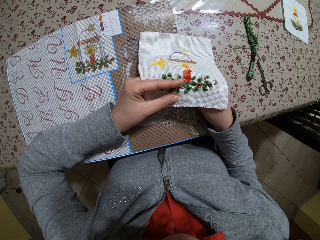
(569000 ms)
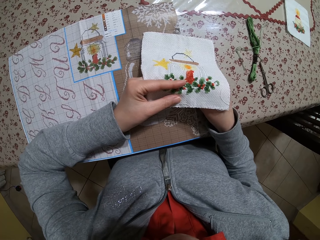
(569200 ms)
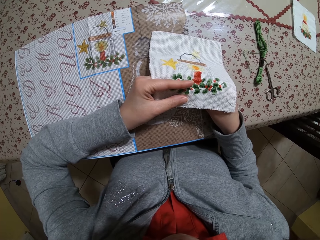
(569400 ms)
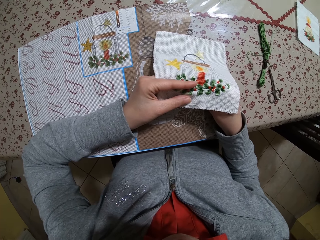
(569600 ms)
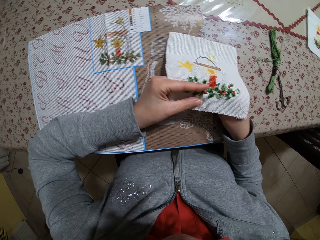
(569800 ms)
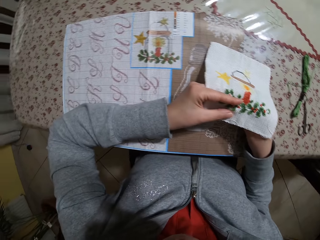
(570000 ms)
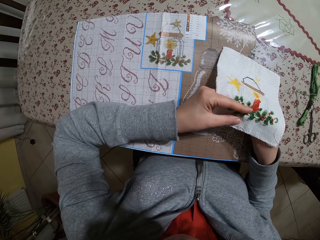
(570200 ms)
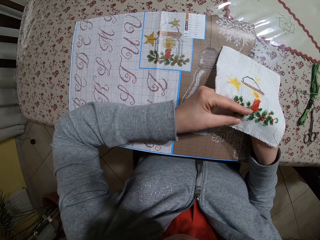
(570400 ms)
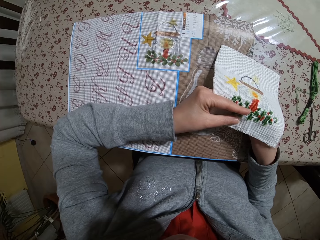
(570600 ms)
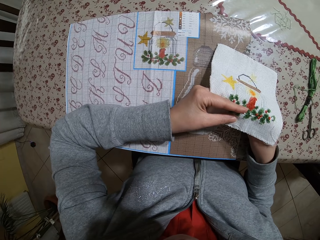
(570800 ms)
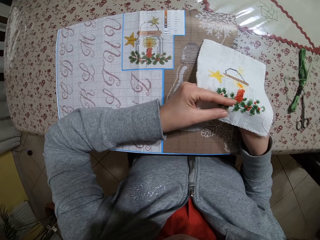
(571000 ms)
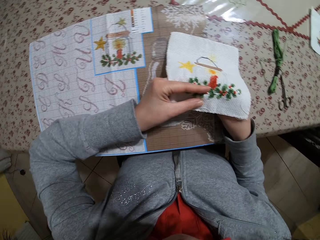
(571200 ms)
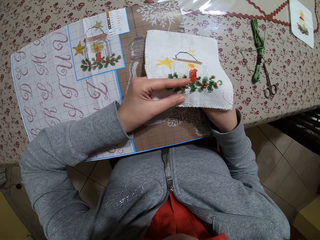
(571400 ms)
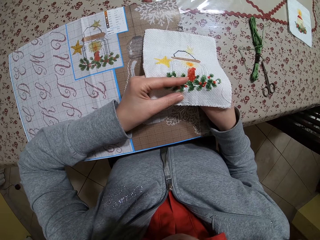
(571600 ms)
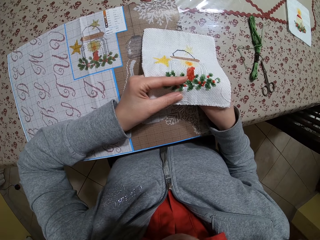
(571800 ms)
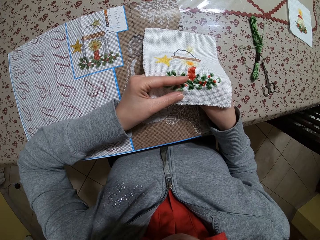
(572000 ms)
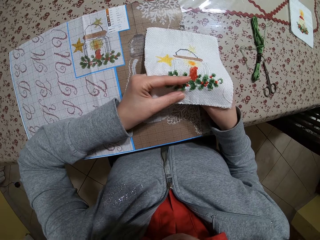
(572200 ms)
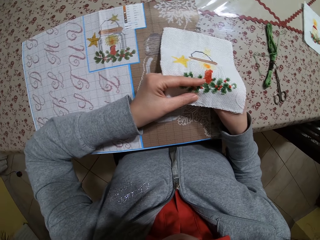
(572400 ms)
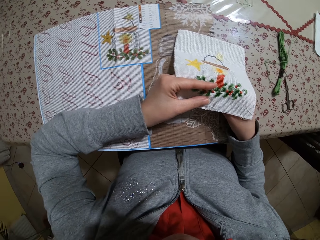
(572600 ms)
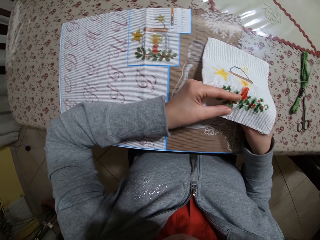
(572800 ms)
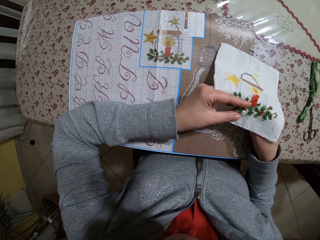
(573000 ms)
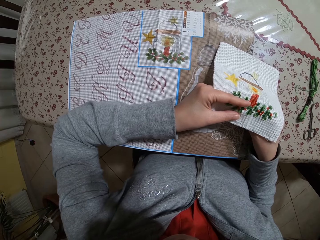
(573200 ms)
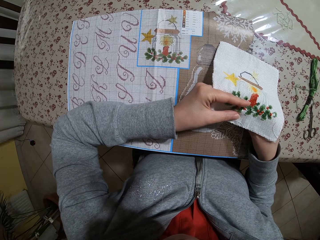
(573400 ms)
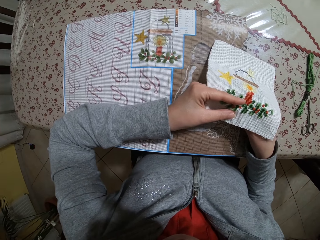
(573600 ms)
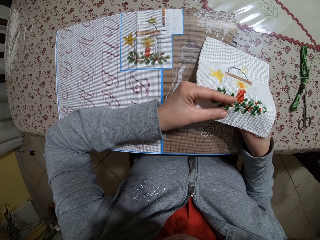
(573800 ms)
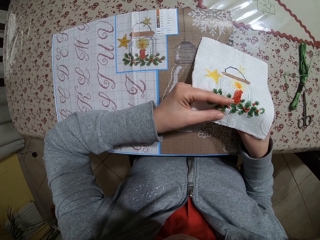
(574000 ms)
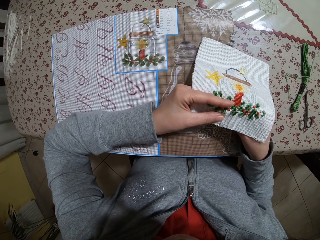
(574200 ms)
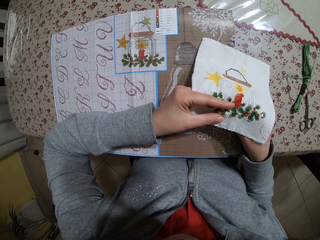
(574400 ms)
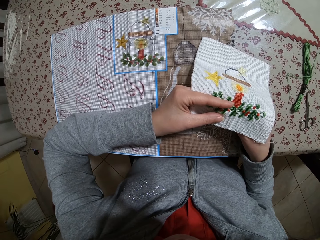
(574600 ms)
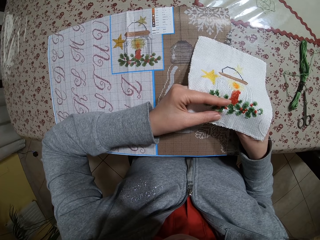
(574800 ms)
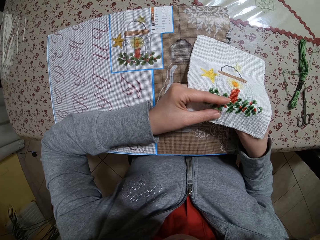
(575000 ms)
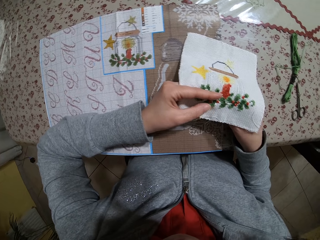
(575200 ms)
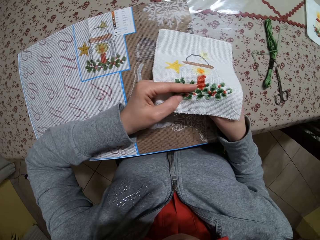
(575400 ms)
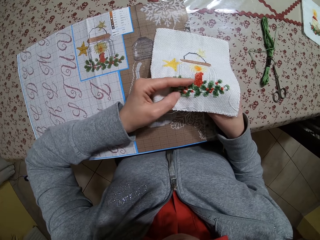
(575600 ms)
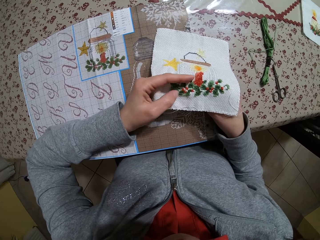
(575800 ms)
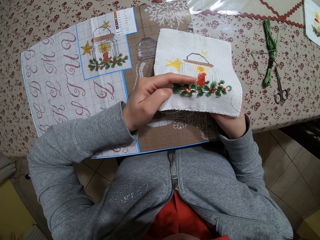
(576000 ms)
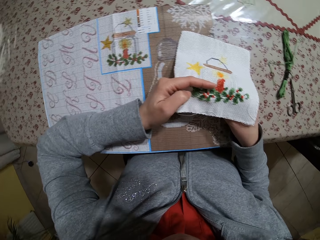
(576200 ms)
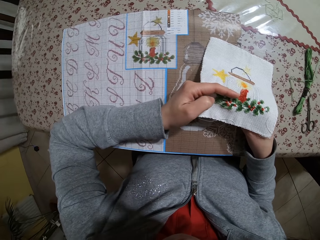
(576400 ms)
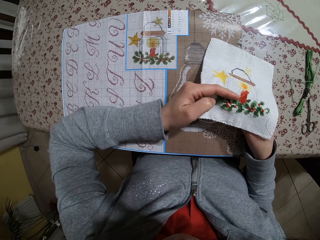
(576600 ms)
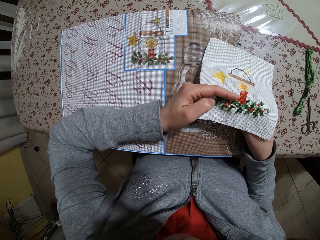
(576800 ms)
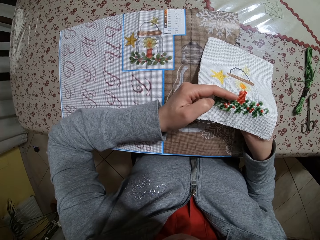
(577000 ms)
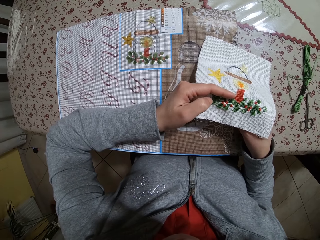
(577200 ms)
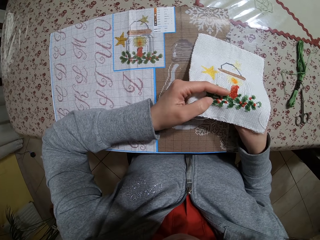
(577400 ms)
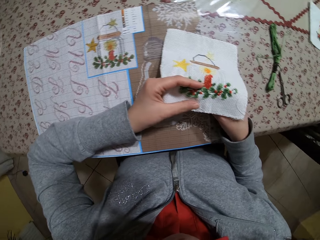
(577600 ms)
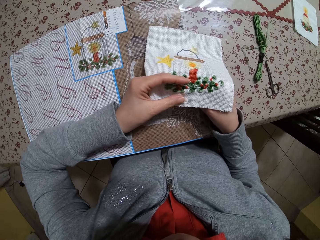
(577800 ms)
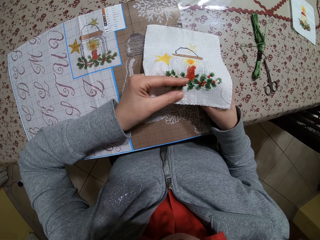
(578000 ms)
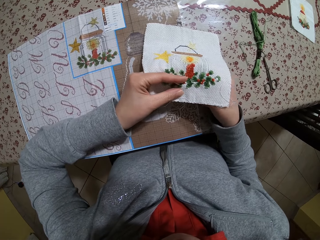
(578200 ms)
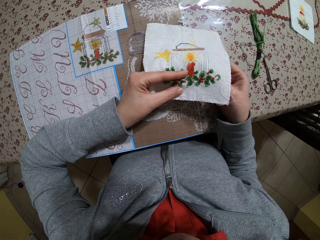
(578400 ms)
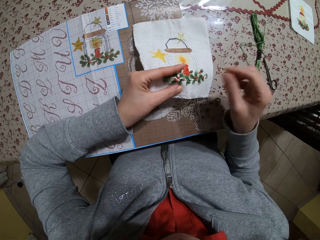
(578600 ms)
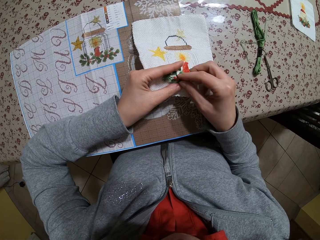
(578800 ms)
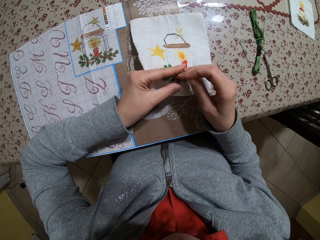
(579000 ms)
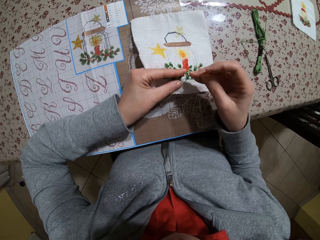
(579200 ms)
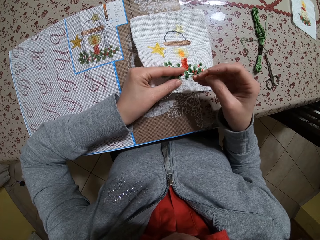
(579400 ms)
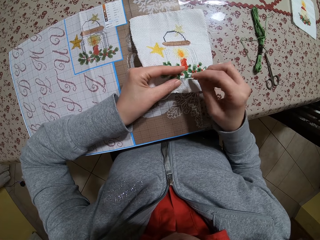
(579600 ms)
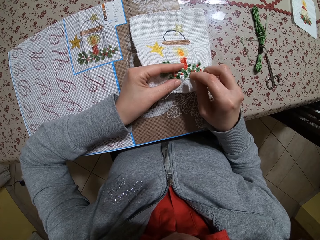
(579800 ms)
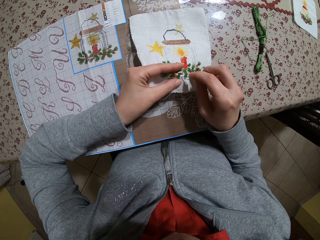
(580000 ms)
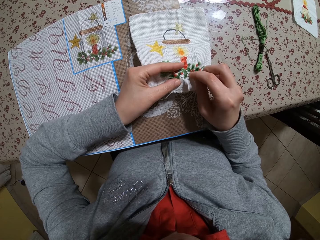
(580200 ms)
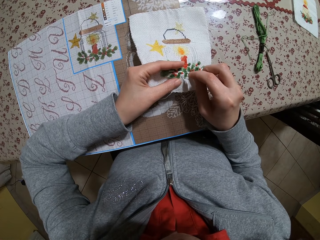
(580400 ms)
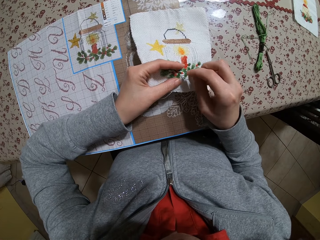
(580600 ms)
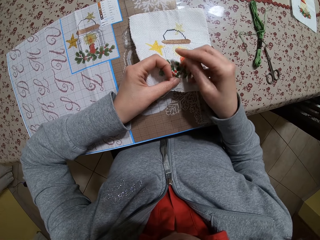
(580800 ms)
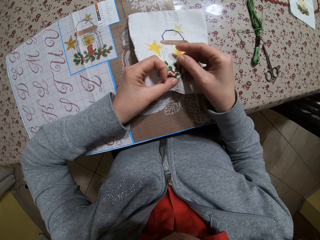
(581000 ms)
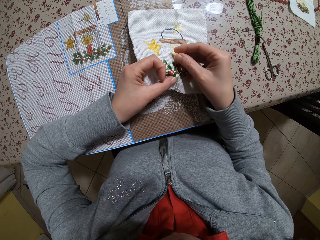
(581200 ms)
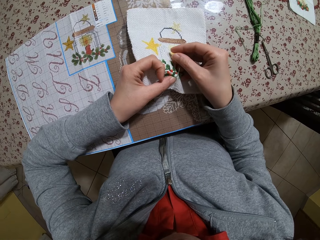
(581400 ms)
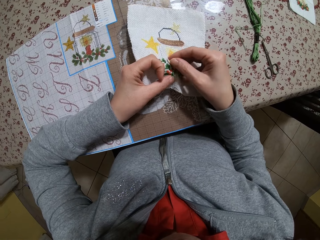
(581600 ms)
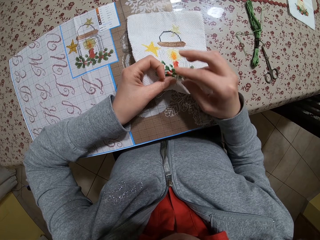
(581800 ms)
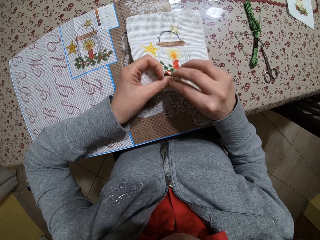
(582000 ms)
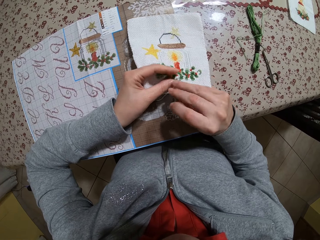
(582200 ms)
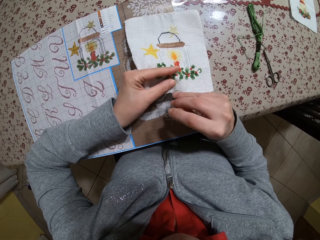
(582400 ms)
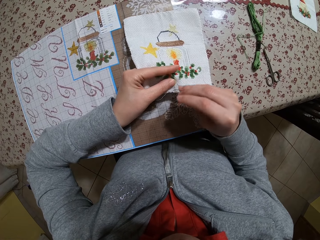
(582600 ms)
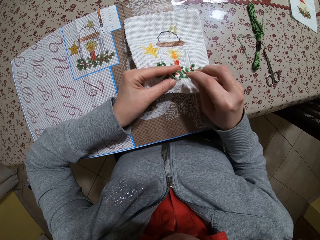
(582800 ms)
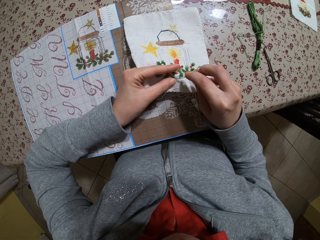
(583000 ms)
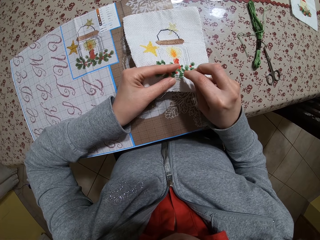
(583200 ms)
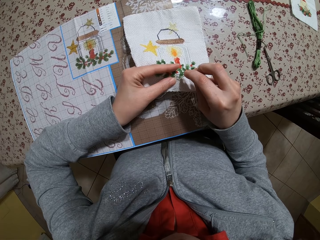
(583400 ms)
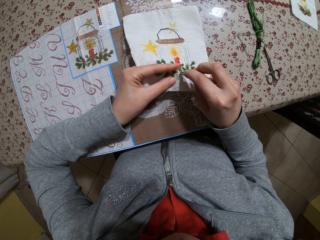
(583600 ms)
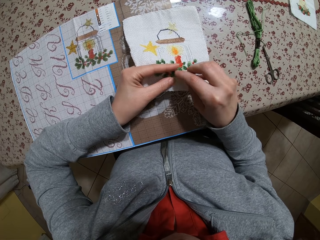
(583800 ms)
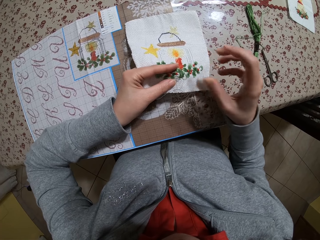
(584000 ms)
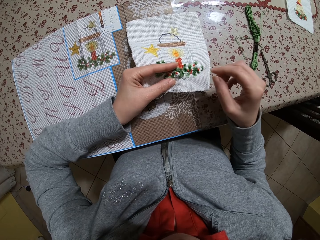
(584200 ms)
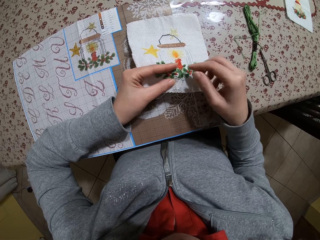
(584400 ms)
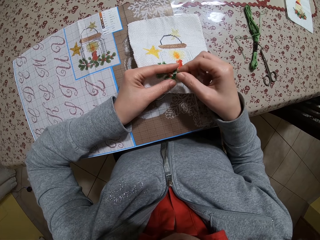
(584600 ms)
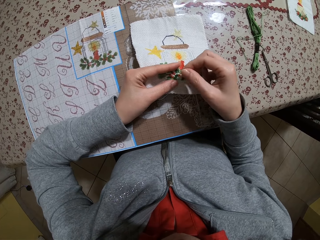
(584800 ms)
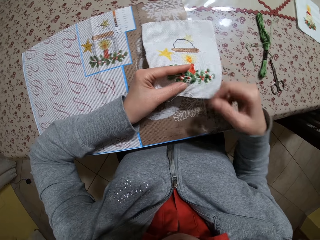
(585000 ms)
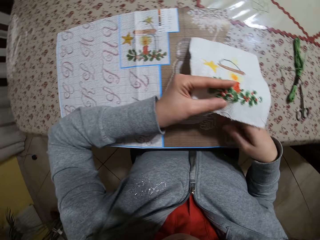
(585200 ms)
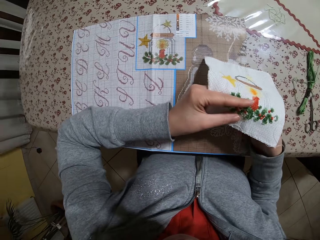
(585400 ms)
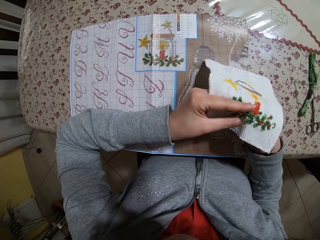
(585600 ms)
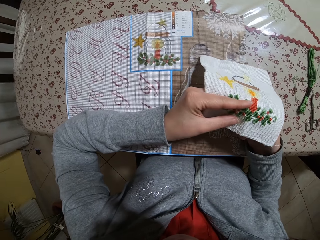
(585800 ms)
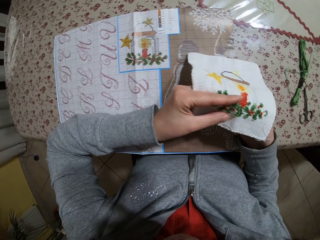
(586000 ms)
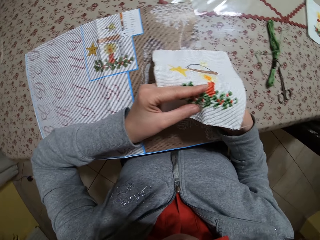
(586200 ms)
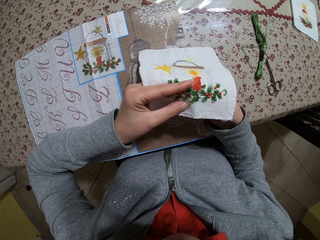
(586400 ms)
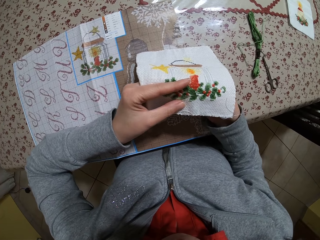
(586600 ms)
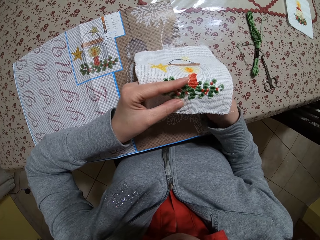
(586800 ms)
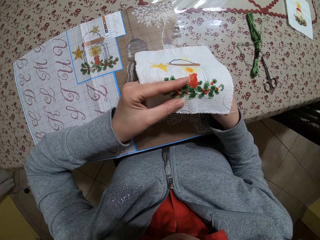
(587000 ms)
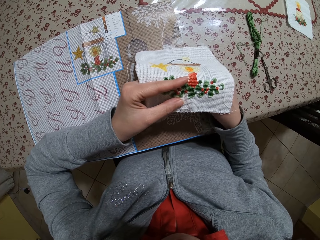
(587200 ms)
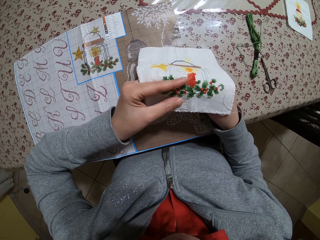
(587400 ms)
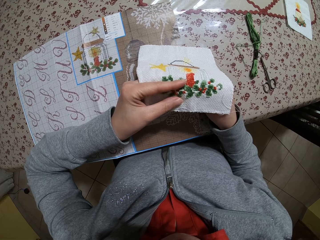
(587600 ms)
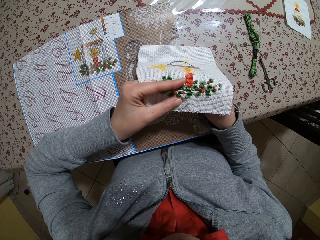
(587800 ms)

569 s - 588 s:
The camera wearer pushes the needle into the cloth. They pull the needle. They push the needle into the cloth. They pull the needle.

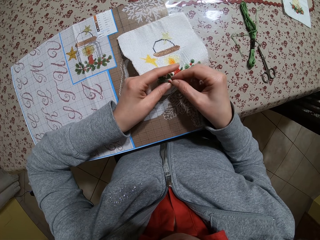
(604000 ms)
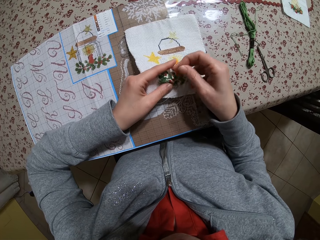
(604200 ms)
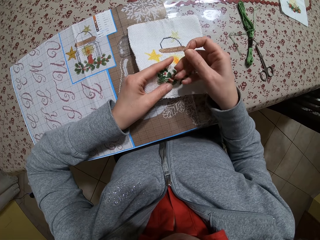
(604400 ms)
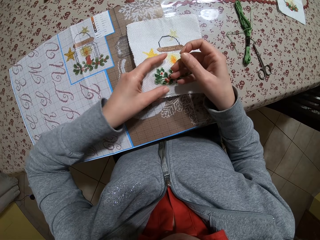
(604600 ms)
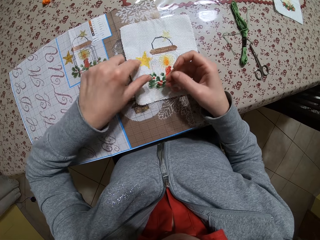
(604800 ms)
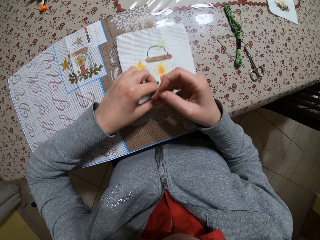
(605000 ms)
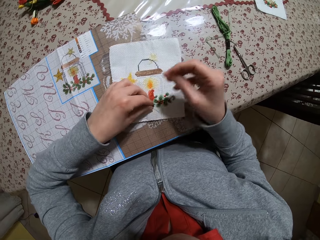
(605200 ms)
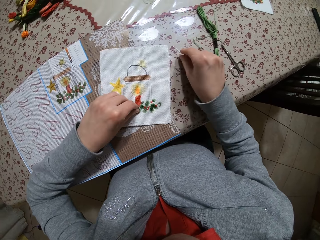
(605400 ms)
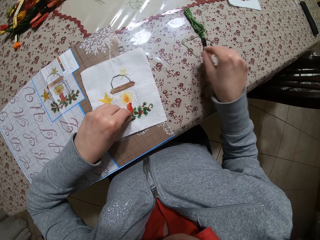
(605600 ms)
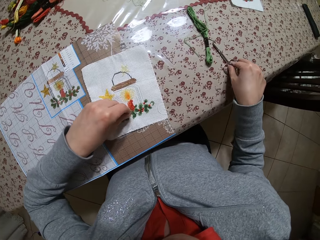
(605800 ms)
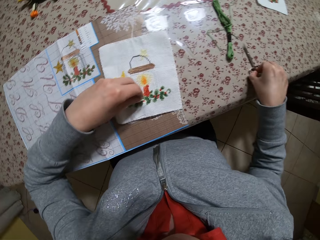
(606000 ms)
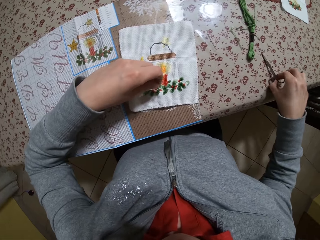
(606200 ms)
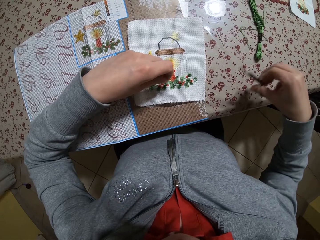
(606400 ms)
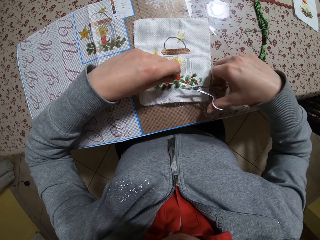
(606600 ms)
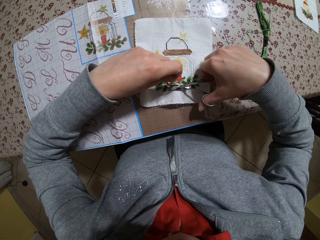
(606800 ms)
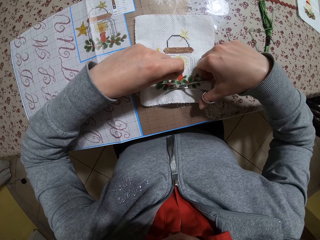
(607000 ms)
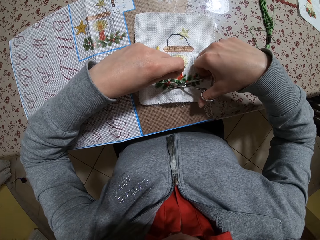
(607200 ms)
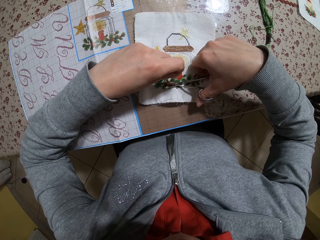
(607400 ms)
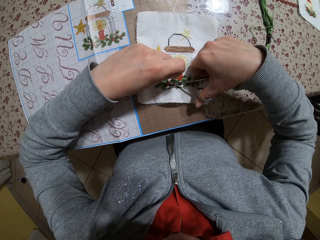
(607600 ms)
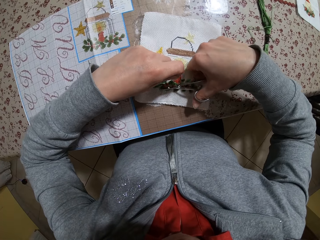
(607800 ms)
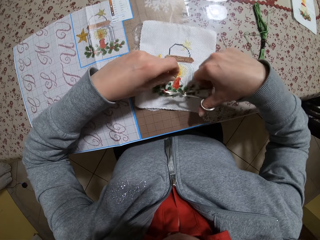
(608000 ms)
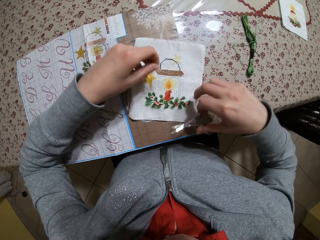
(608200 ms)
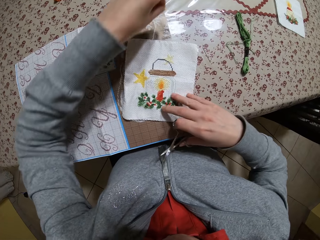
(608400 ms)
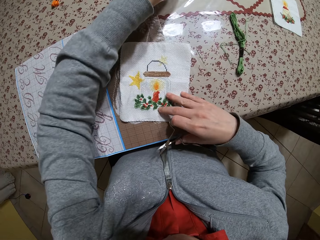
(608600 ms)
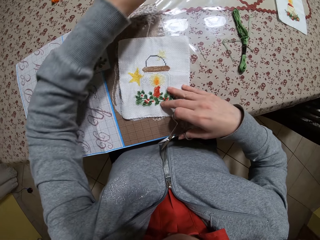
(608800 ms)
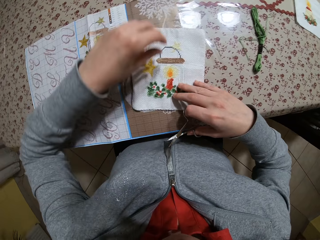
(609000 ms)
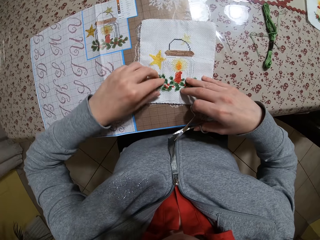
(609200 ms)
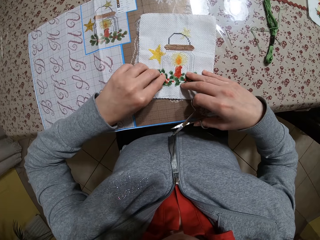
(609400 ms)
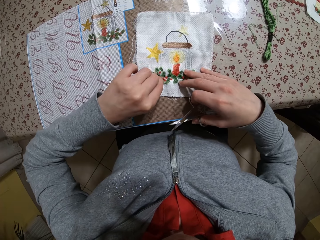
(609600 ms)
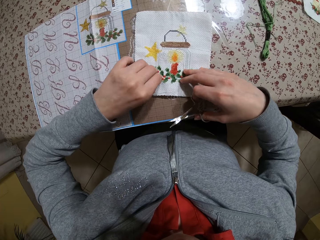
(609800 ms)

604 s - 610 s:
The camera wearer places the needle on the table. She picks the scissors from the table with her right hand. She cuts a thread from the piece of fabric on the table with the scissors in her right hand. She drops the thread on the table with her left hand. She picks a thread on the cloth.
